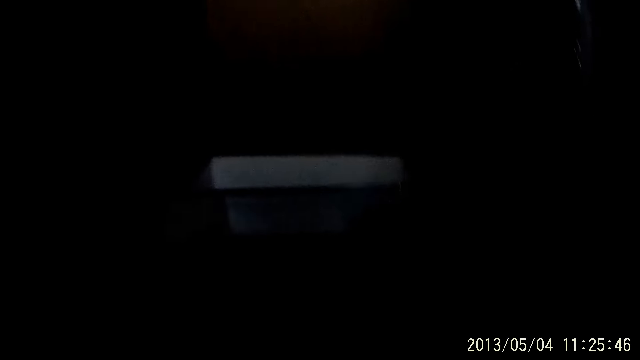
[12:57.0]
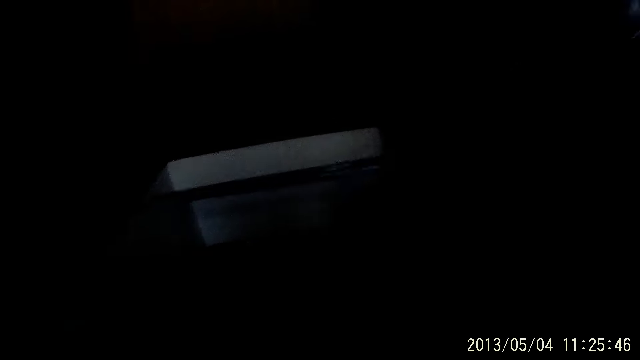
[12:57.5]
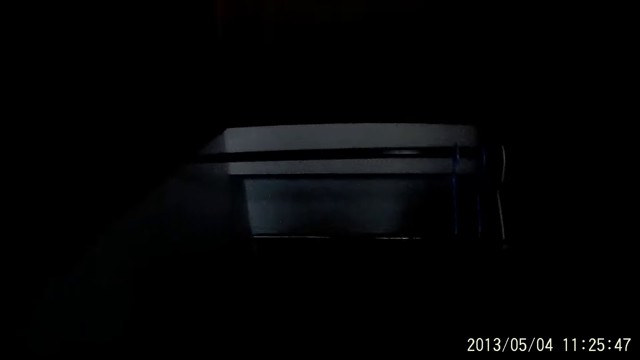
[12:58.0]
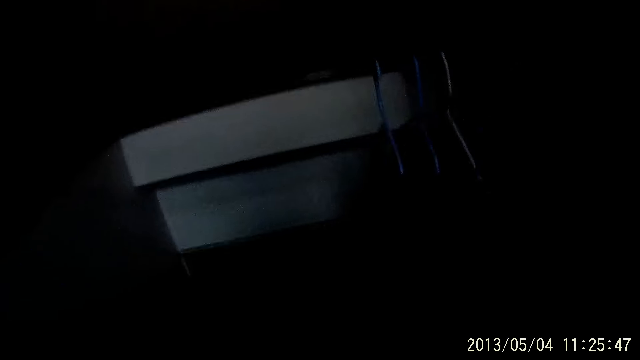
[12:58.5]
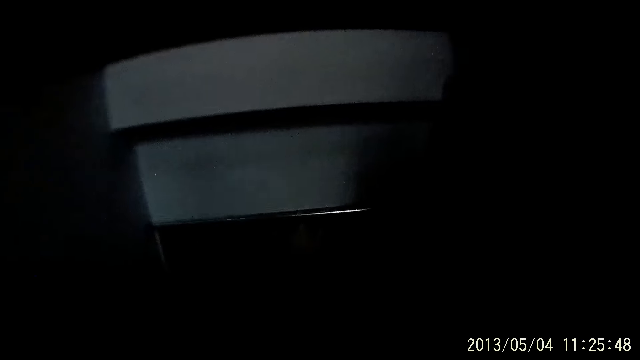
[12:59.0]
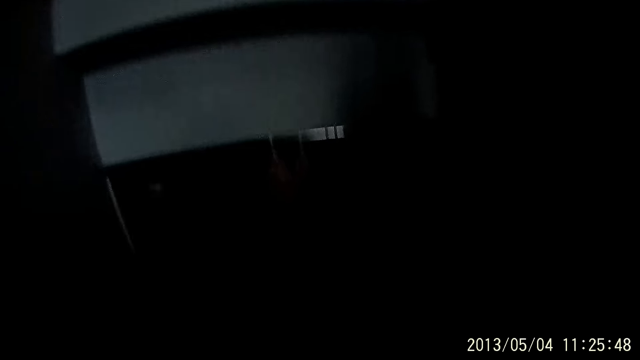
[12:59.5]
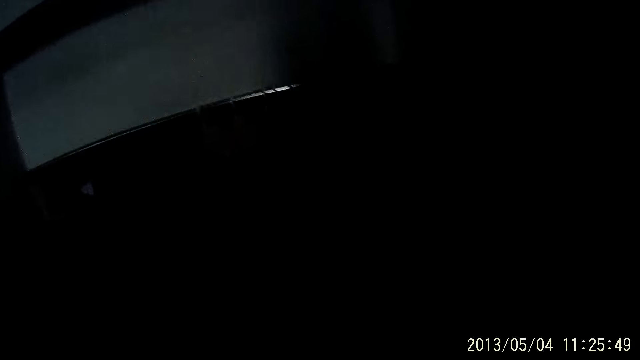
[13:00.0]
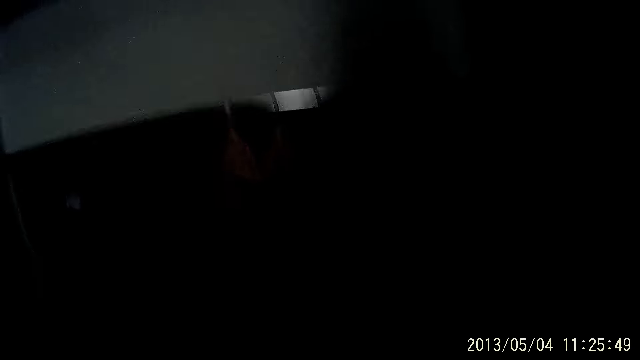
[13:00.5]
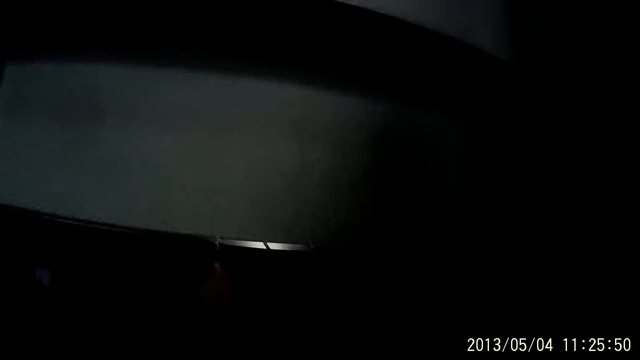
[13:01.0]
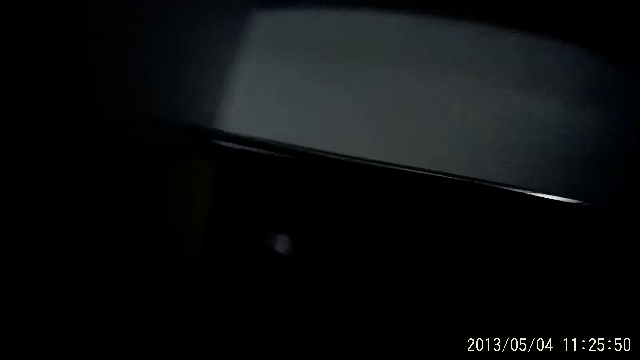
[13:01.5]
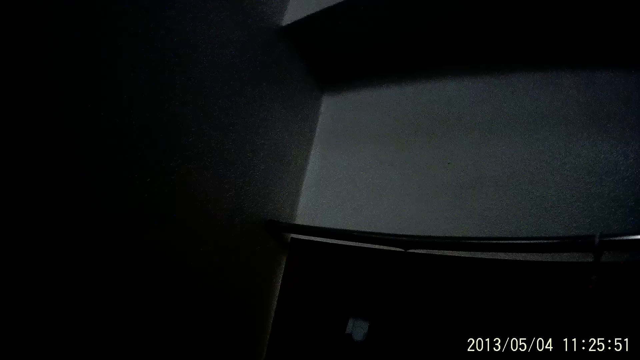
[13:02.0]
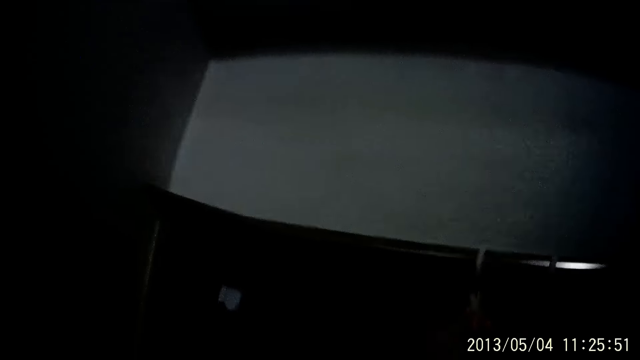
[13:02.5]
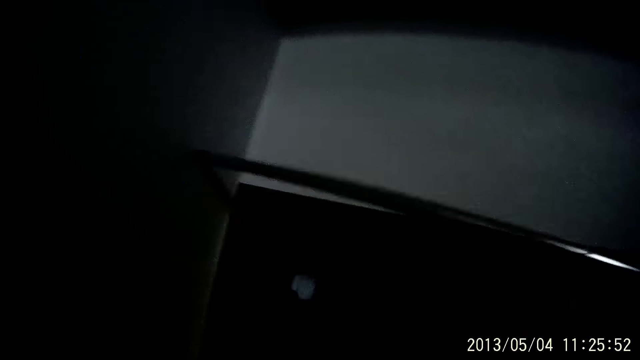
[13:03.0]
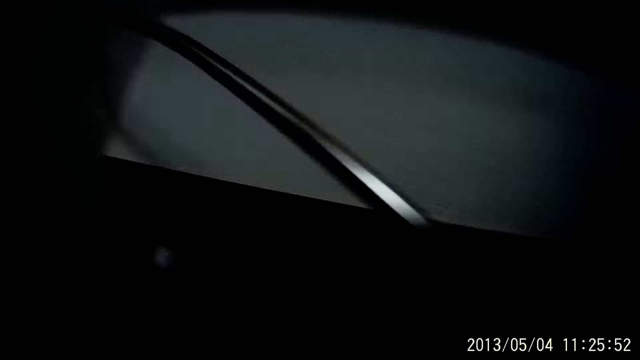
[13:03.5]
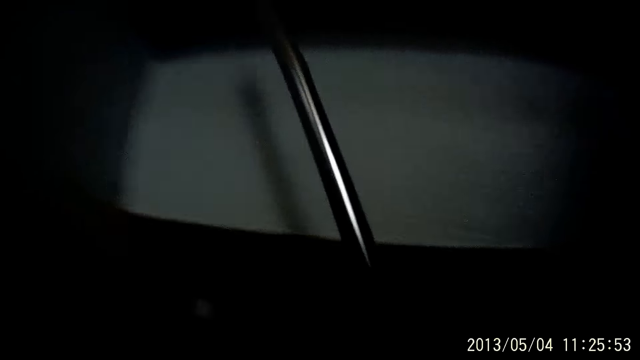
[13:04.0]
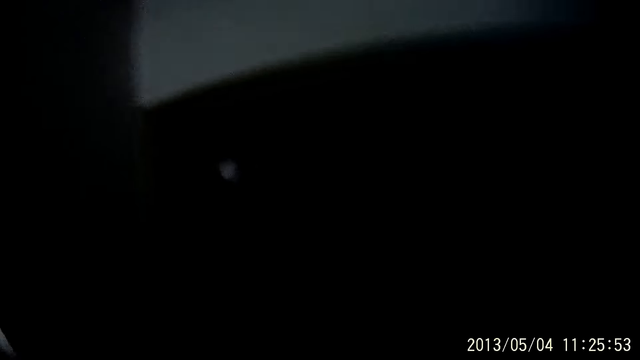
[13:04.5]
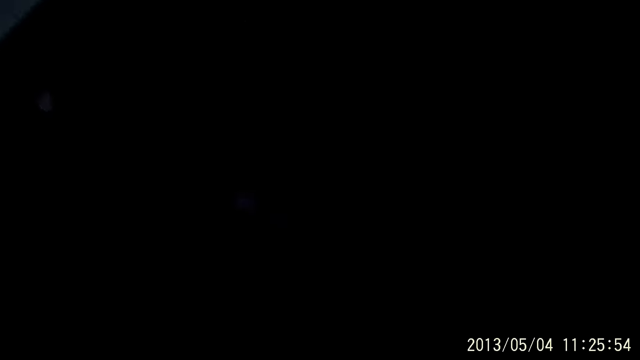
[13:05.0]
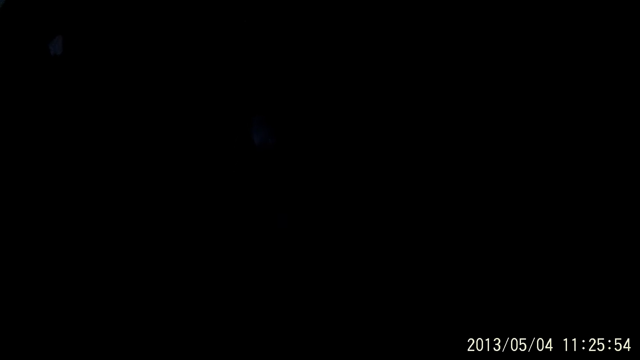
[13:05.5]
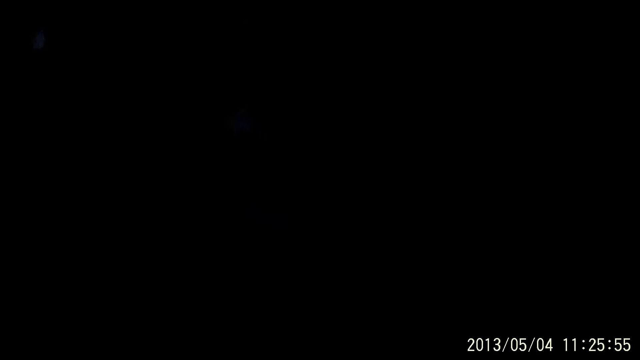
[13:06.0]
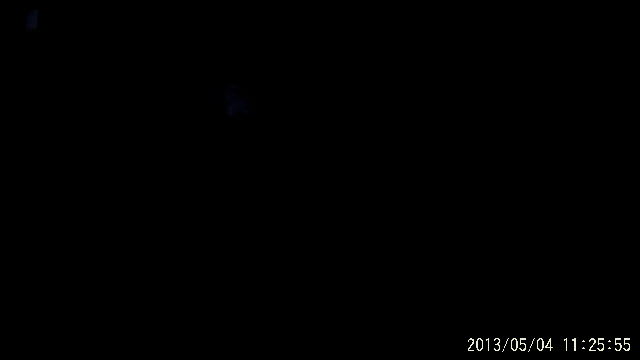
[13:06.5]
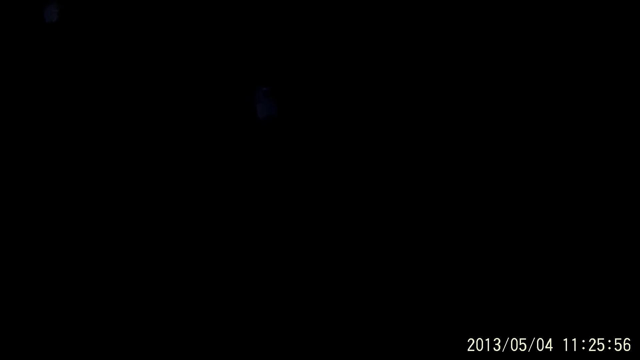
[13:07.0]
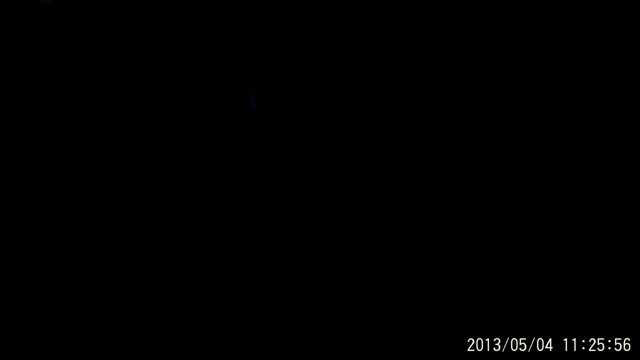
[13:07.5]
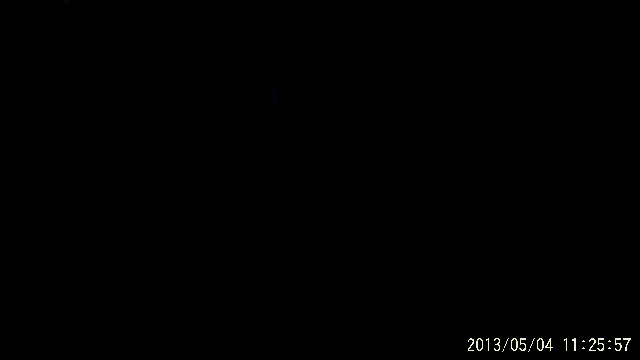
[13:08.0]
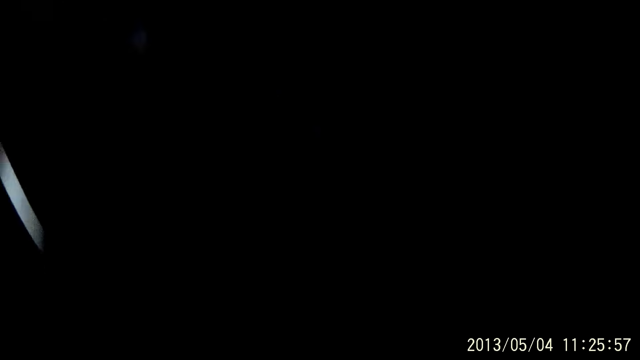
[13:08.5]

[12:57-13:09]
The camera wearer walks down some stairs. They sort the clothes in the wardrobe. They remove a rod from the wall of the stairs. They move the metal rod. They move the metal rod again.

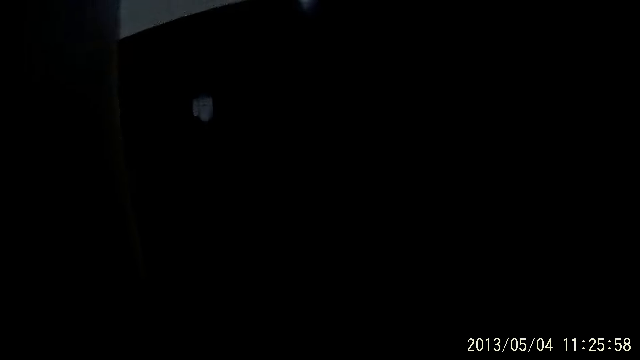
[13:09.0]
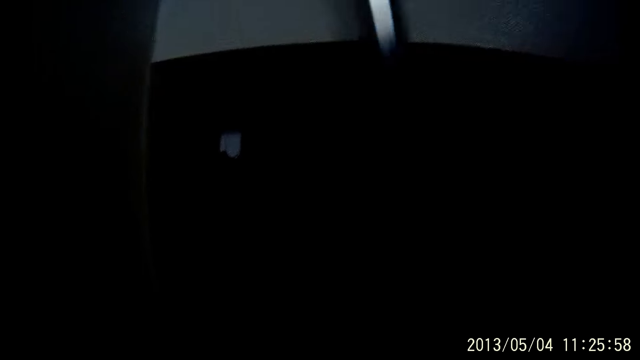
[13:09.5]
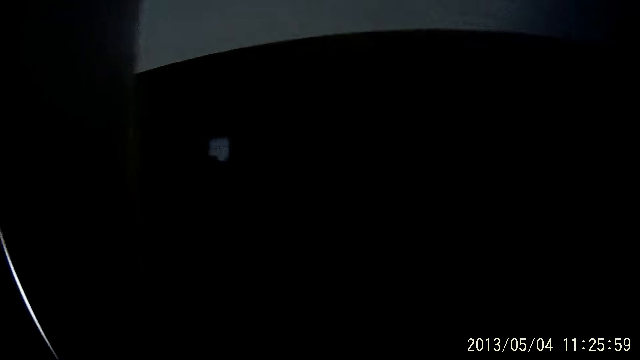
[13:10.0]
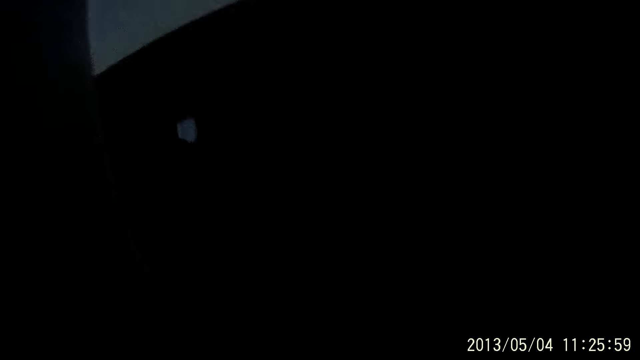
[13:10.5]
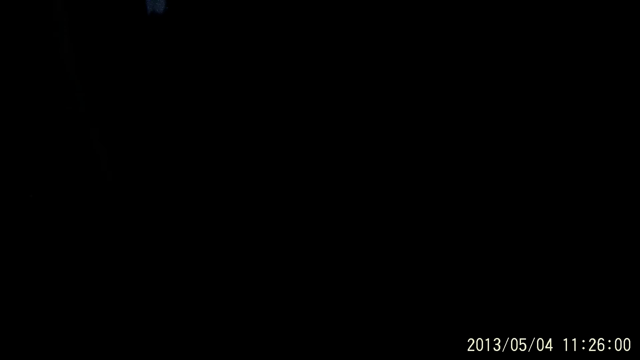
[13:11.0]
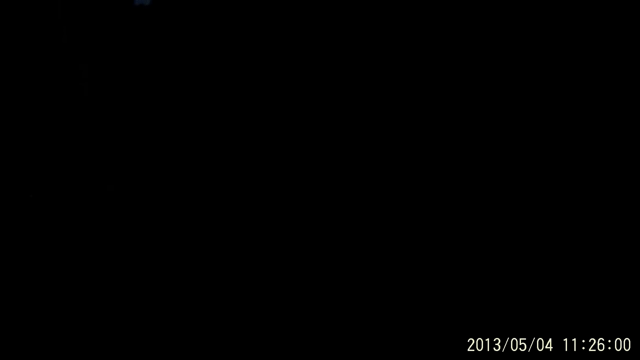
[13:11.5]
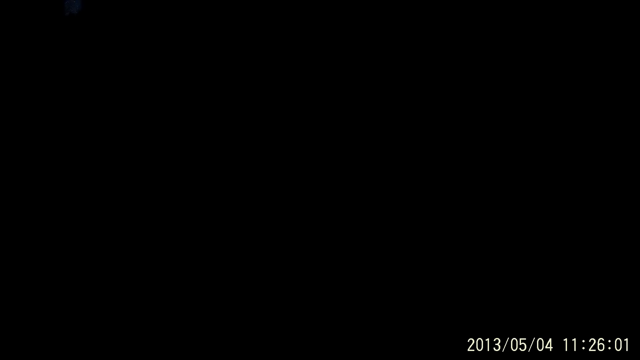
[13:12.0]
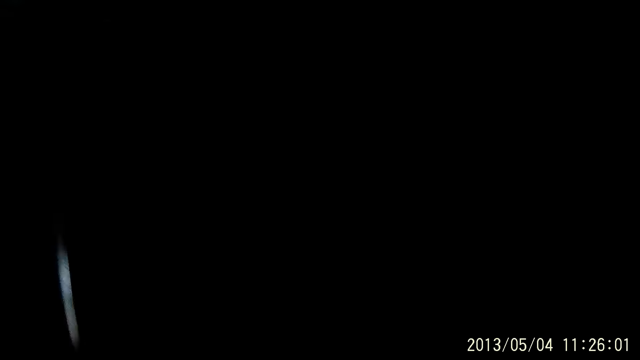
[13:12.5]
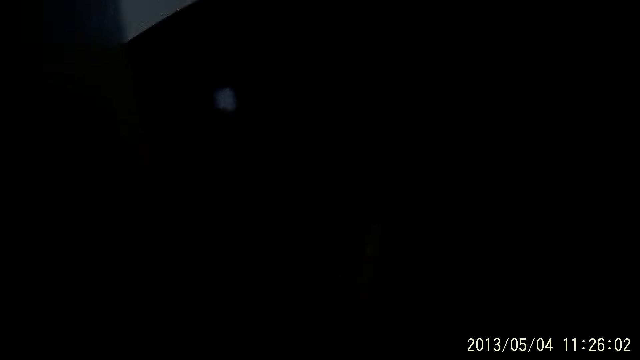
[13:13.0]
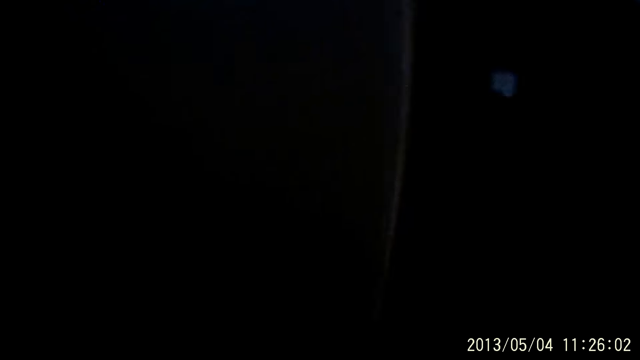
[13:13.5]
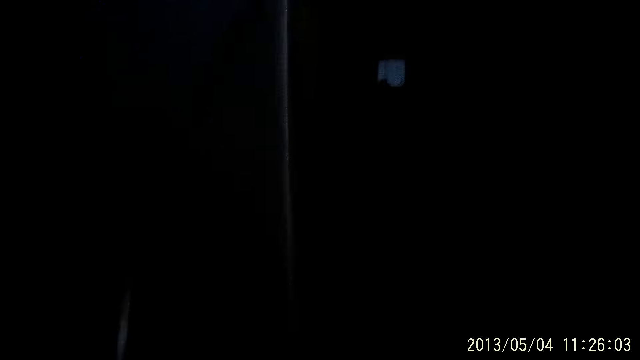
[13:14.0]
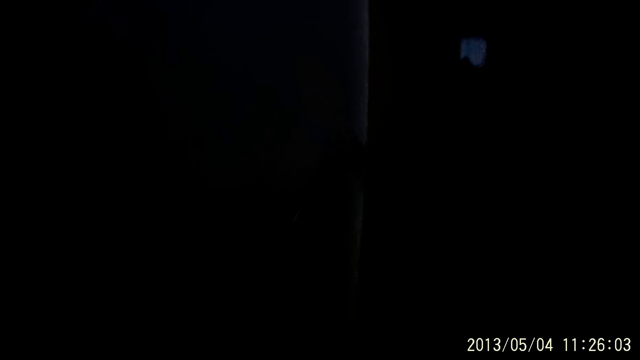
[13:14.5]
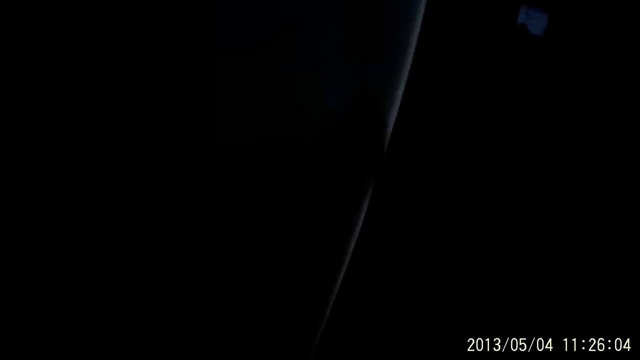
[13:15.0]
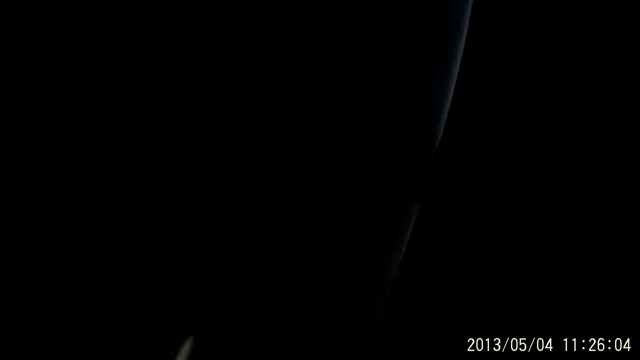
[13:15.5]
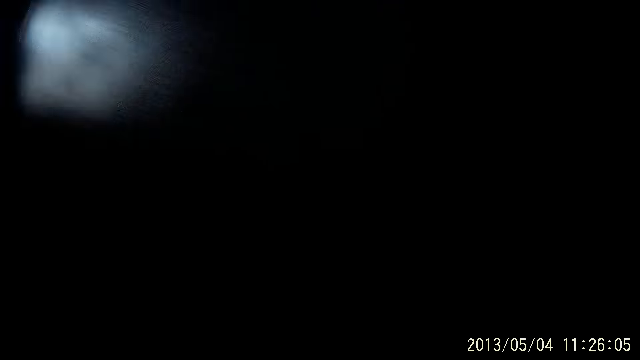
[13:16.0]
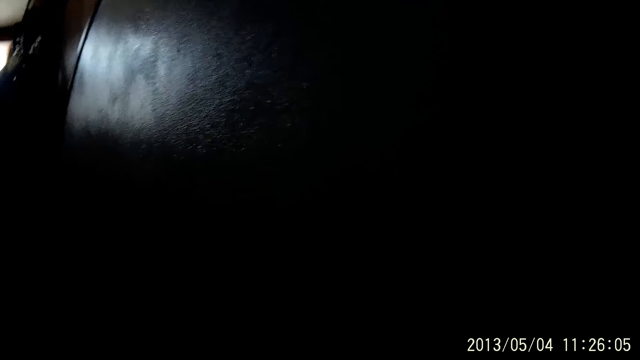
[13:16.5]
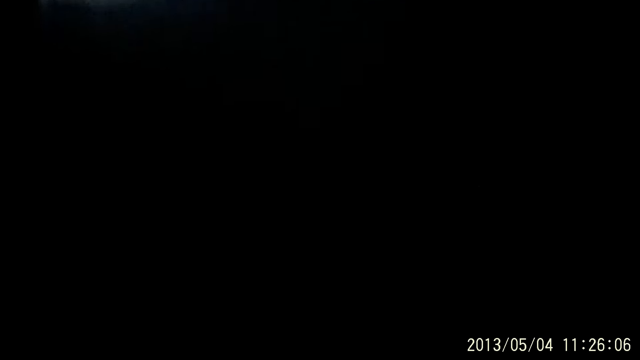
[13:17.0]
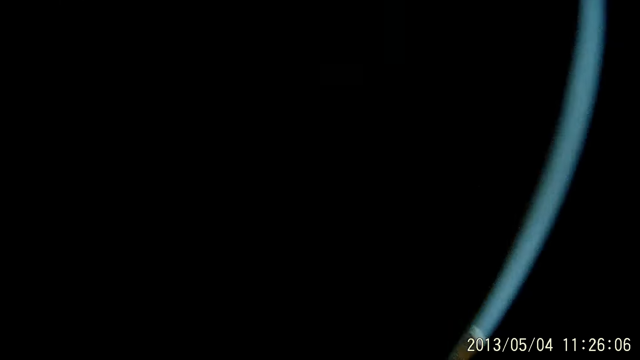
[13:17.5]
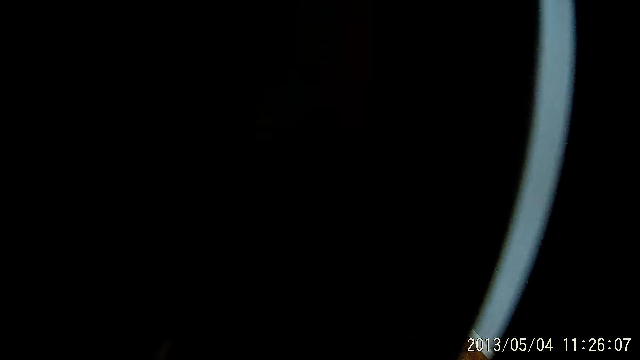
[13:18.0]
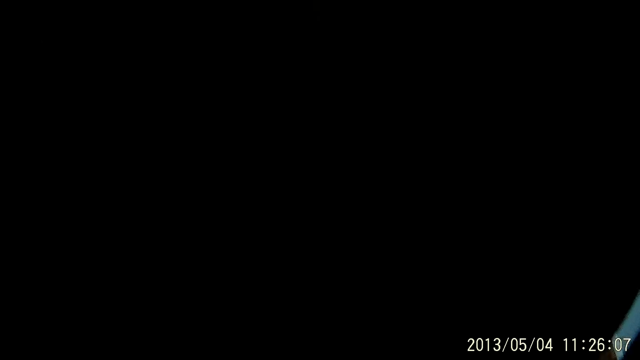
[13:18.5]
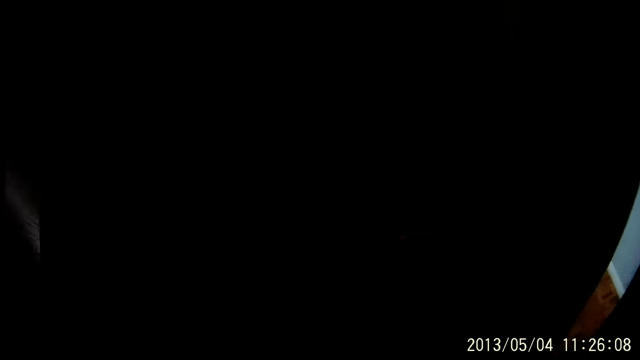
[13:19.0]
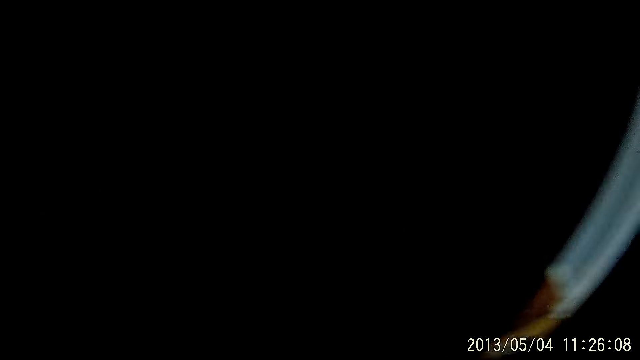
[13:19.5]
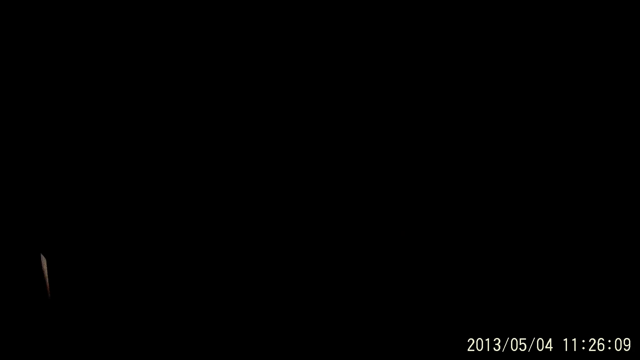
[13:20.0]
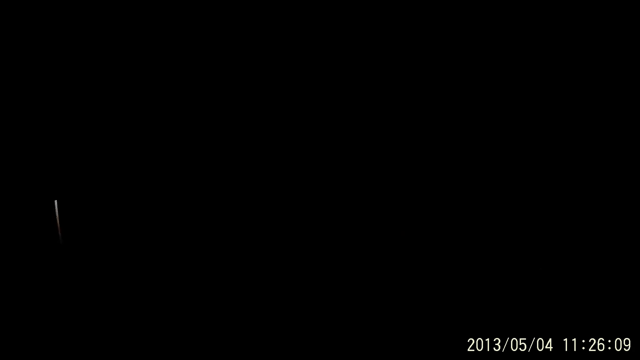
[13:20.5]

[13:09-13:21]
The camera wearer looks around.
